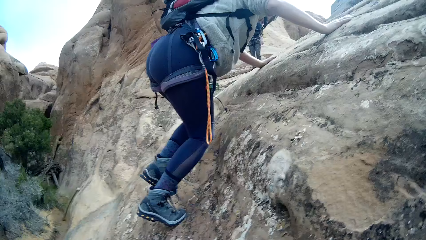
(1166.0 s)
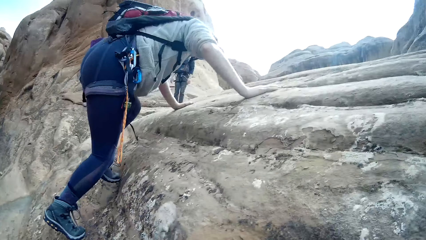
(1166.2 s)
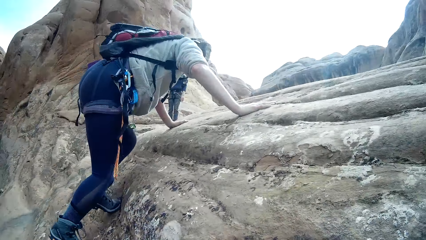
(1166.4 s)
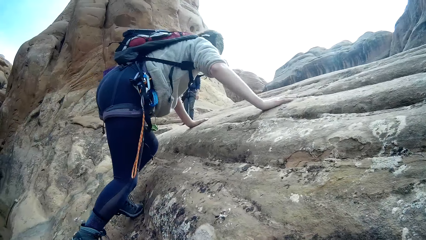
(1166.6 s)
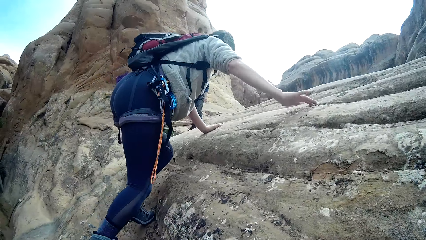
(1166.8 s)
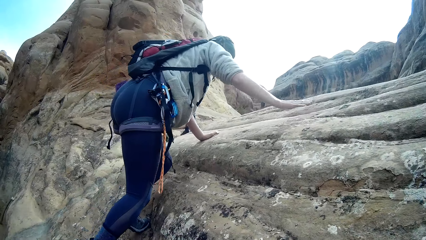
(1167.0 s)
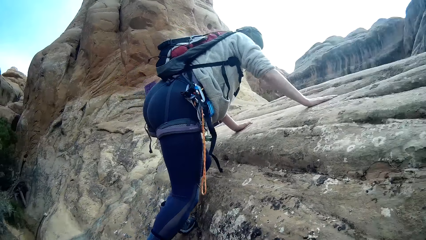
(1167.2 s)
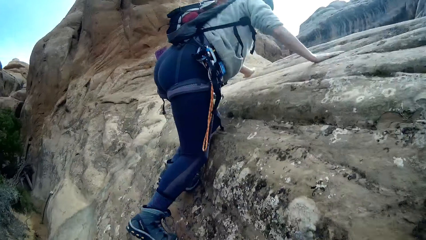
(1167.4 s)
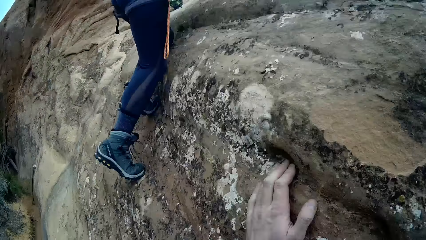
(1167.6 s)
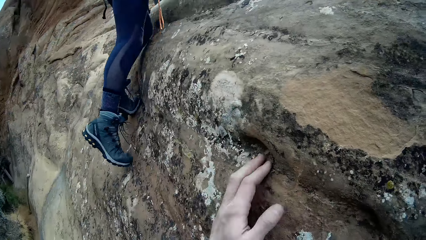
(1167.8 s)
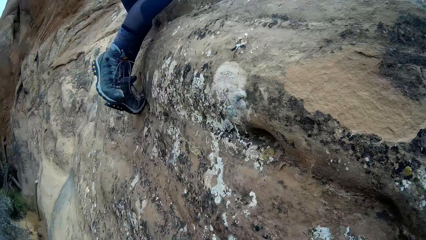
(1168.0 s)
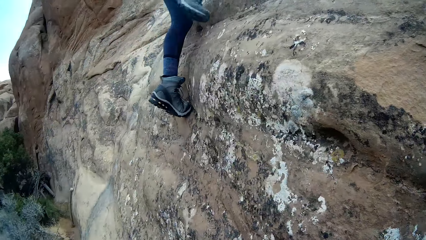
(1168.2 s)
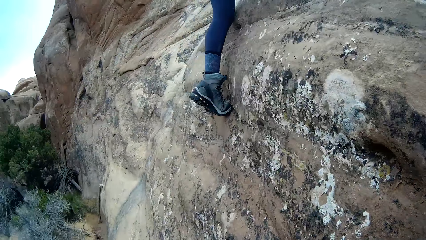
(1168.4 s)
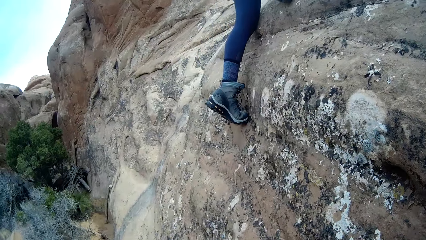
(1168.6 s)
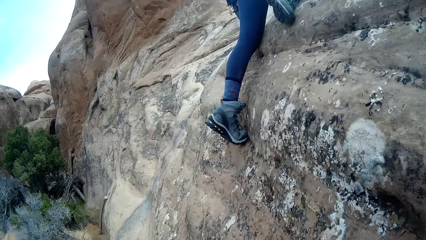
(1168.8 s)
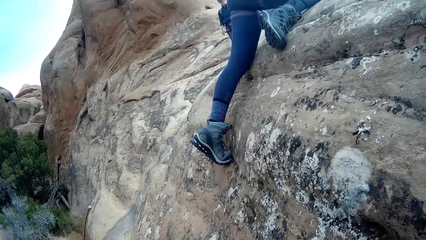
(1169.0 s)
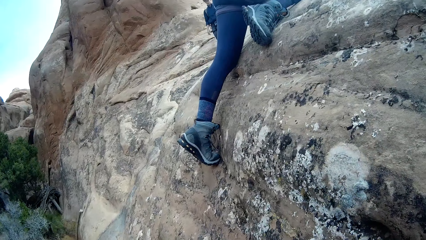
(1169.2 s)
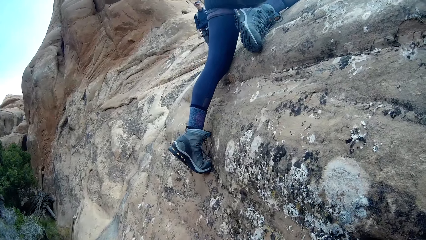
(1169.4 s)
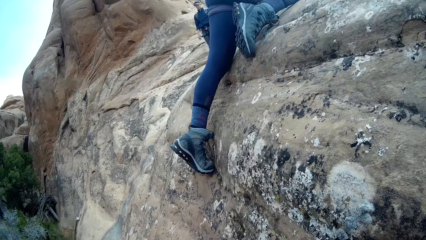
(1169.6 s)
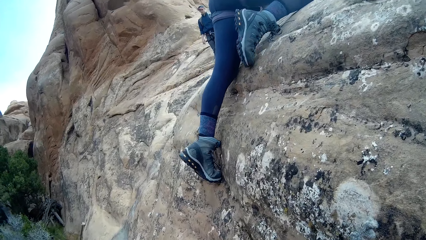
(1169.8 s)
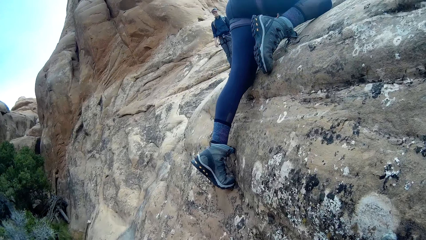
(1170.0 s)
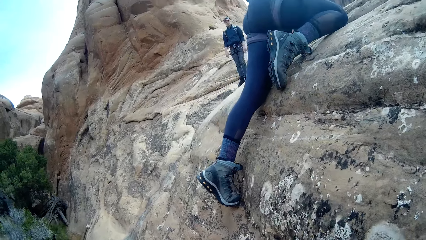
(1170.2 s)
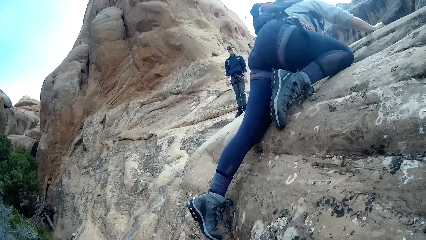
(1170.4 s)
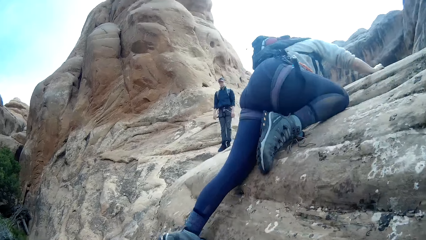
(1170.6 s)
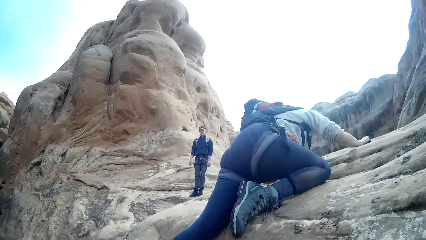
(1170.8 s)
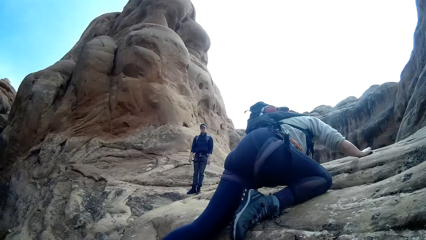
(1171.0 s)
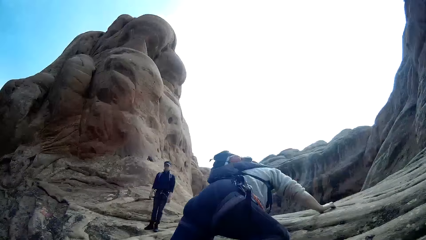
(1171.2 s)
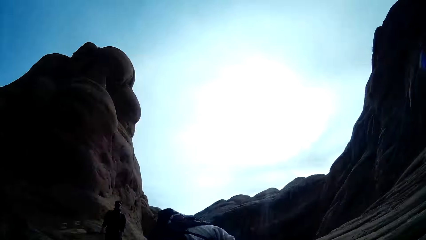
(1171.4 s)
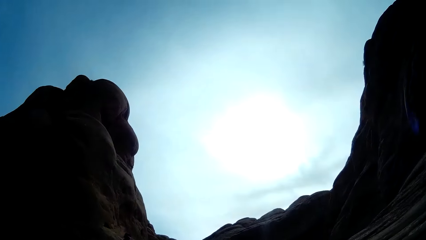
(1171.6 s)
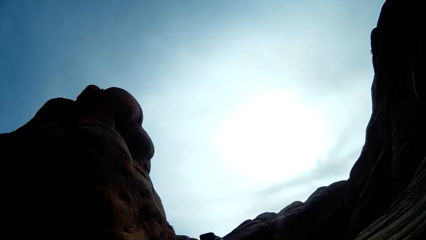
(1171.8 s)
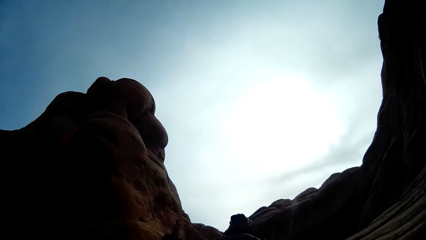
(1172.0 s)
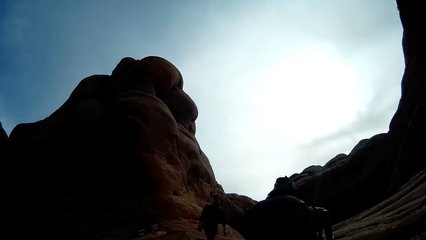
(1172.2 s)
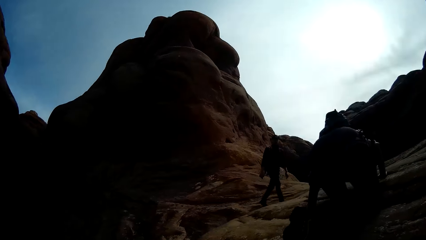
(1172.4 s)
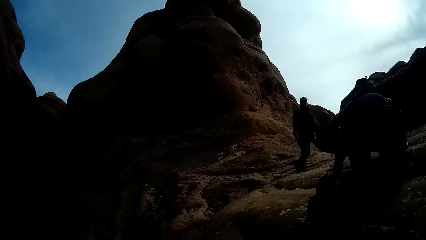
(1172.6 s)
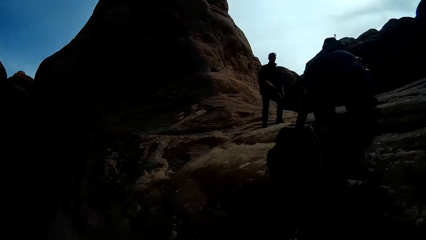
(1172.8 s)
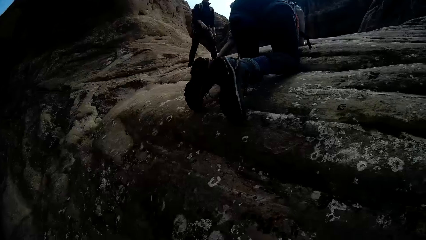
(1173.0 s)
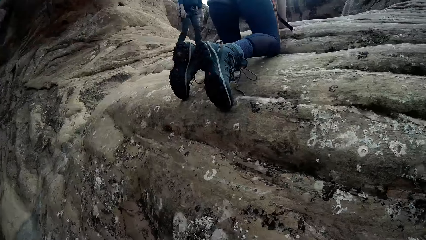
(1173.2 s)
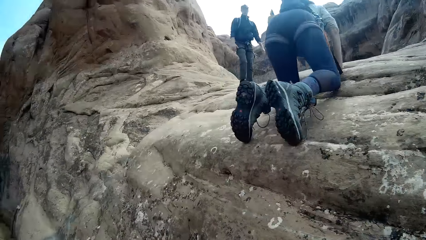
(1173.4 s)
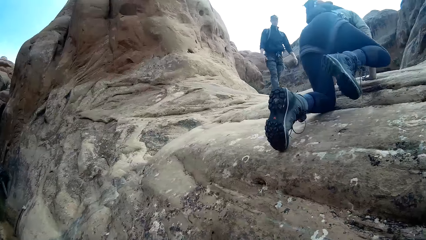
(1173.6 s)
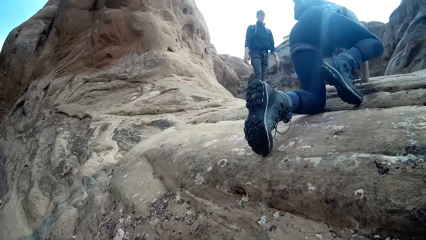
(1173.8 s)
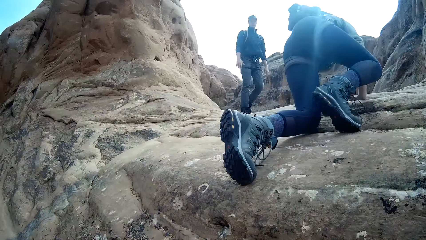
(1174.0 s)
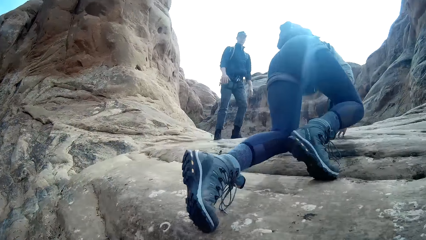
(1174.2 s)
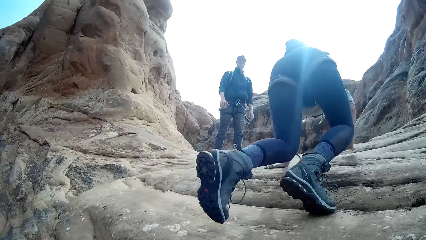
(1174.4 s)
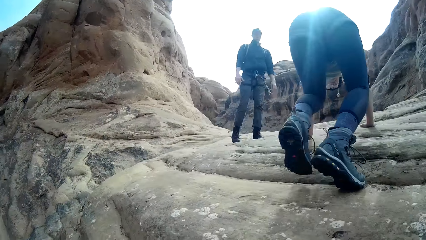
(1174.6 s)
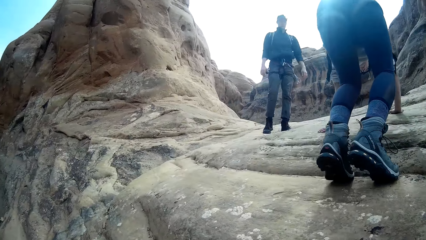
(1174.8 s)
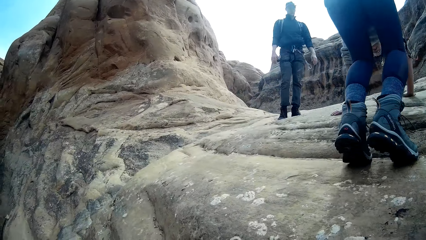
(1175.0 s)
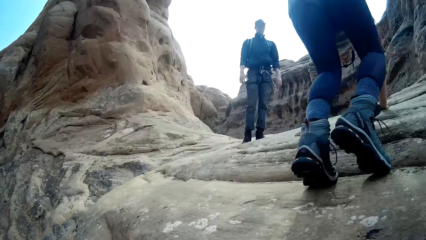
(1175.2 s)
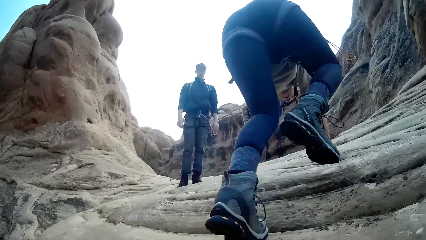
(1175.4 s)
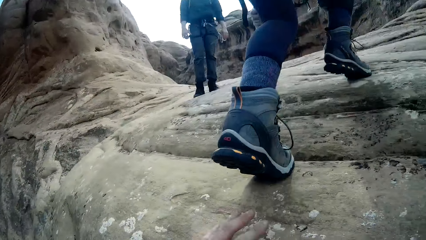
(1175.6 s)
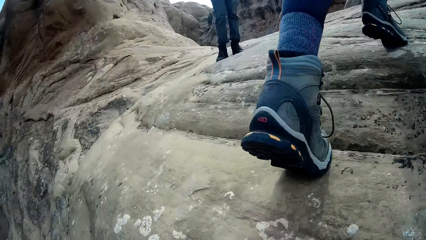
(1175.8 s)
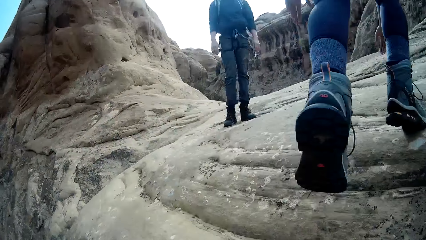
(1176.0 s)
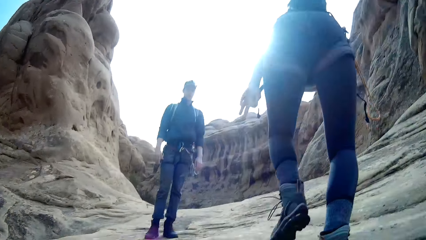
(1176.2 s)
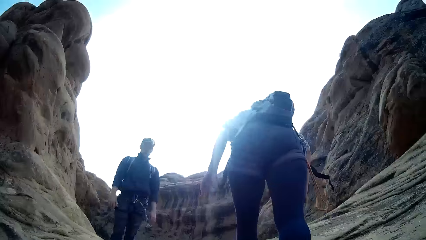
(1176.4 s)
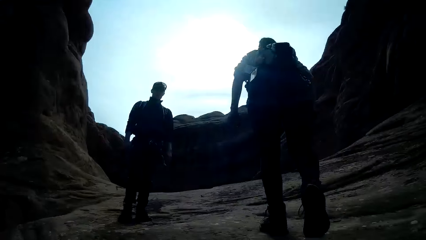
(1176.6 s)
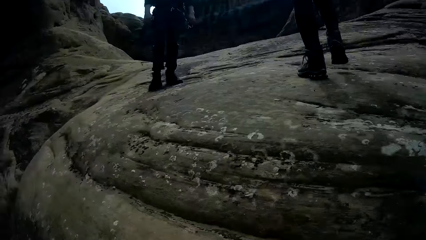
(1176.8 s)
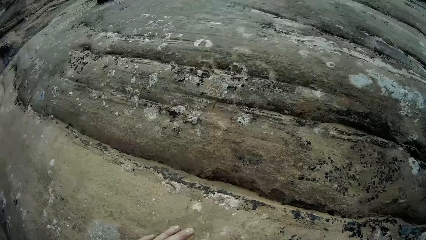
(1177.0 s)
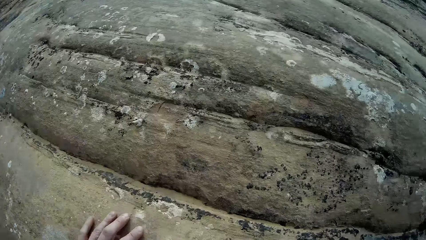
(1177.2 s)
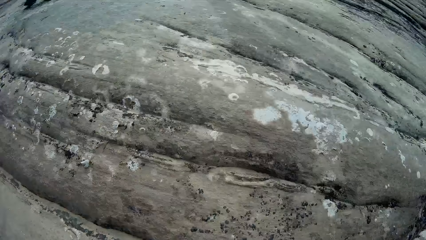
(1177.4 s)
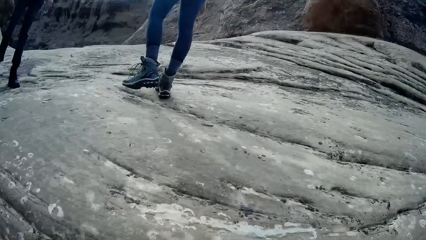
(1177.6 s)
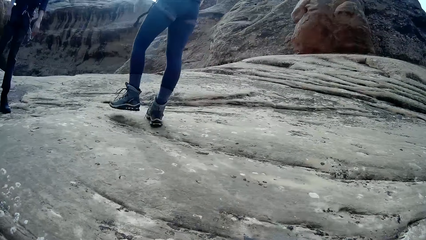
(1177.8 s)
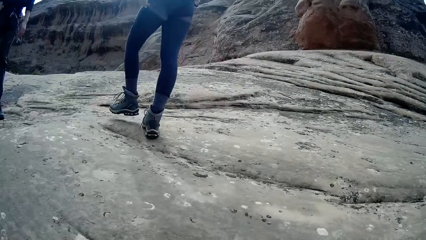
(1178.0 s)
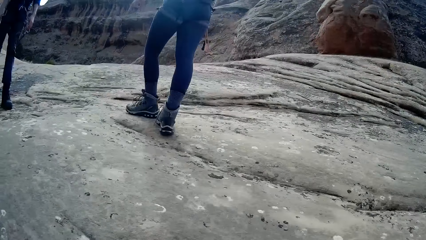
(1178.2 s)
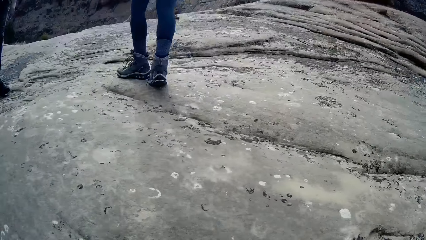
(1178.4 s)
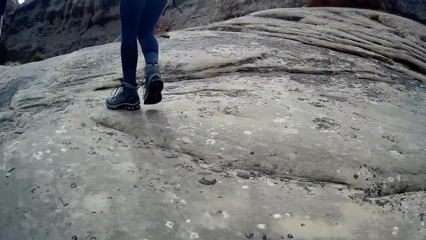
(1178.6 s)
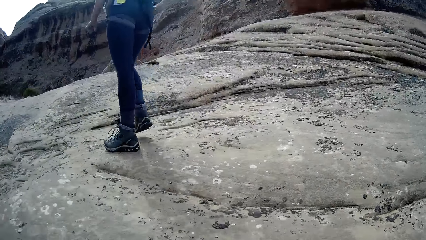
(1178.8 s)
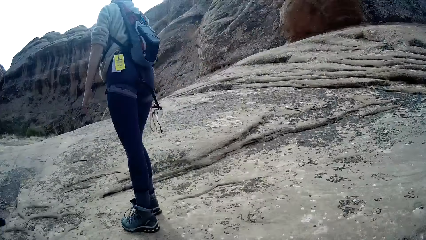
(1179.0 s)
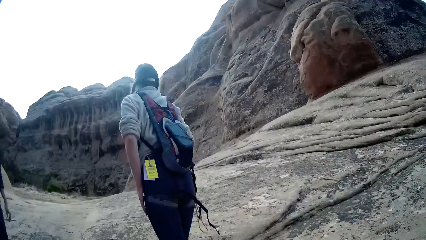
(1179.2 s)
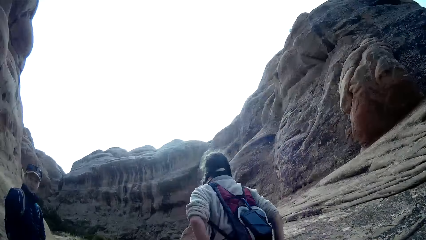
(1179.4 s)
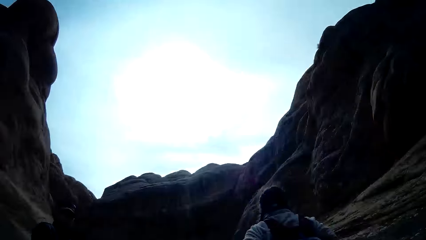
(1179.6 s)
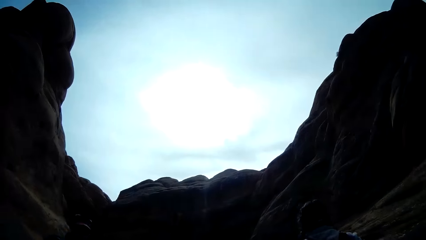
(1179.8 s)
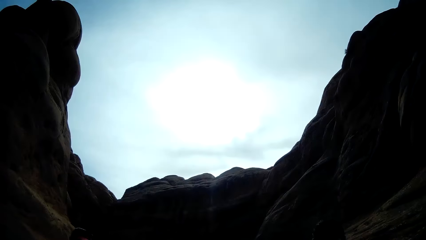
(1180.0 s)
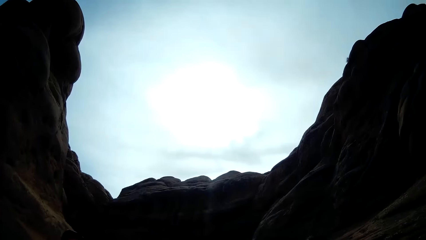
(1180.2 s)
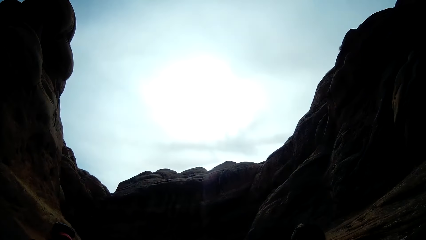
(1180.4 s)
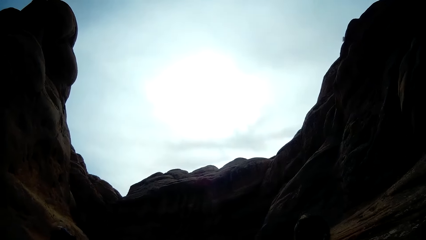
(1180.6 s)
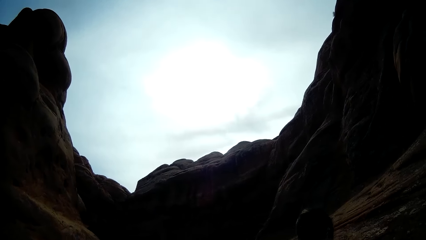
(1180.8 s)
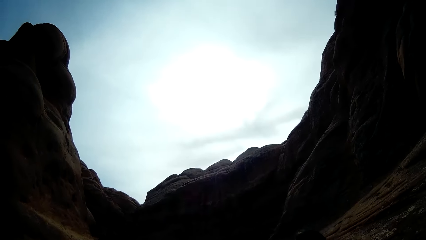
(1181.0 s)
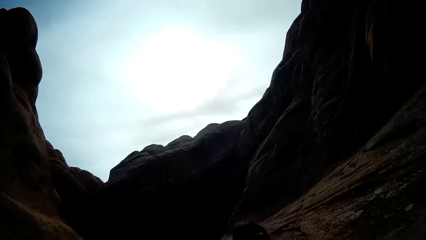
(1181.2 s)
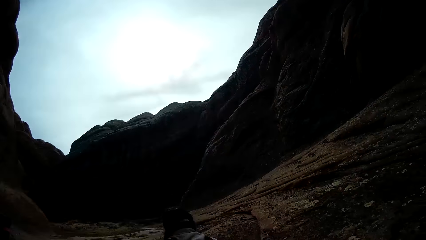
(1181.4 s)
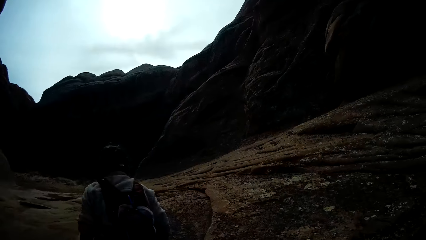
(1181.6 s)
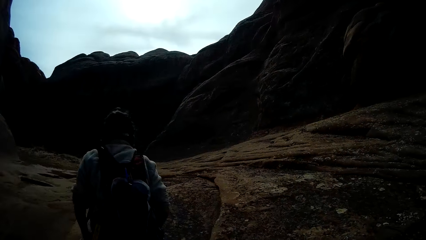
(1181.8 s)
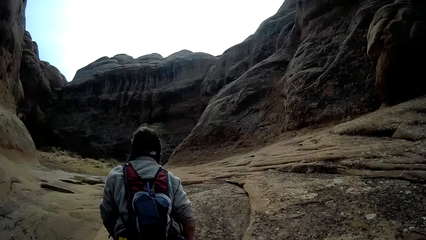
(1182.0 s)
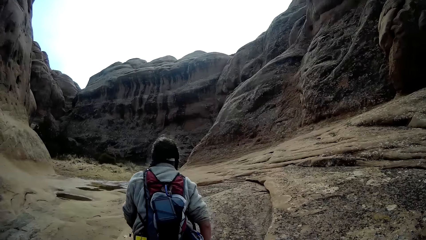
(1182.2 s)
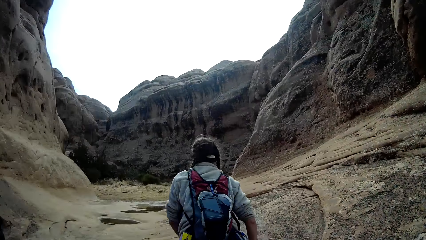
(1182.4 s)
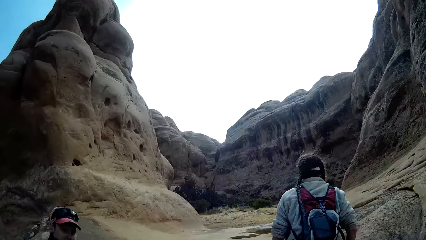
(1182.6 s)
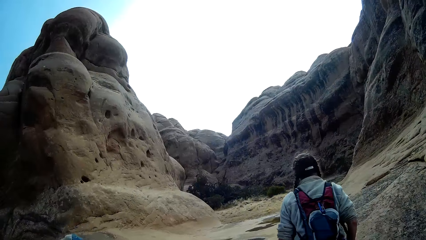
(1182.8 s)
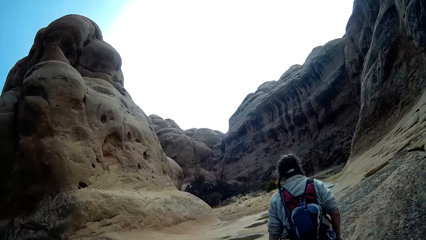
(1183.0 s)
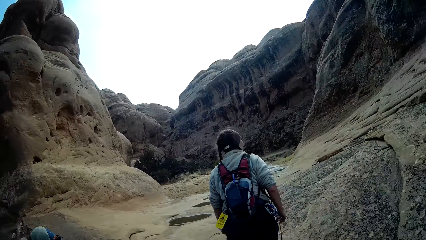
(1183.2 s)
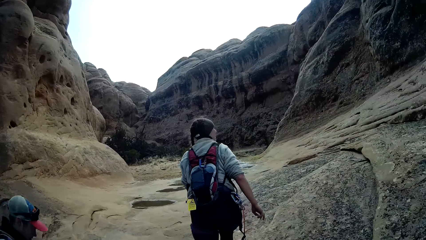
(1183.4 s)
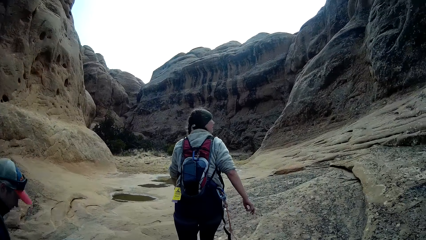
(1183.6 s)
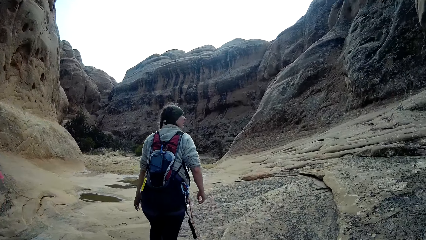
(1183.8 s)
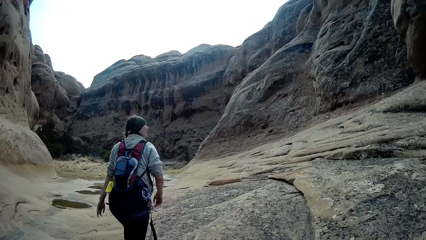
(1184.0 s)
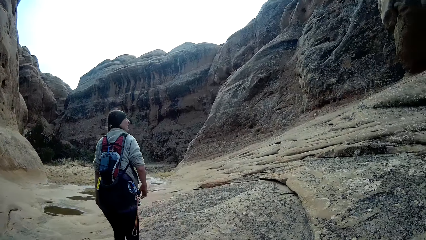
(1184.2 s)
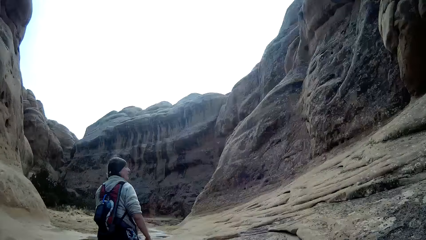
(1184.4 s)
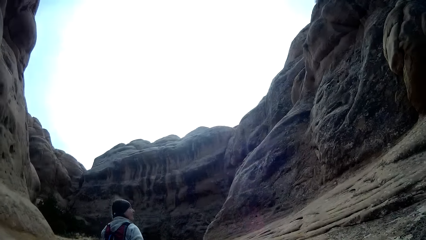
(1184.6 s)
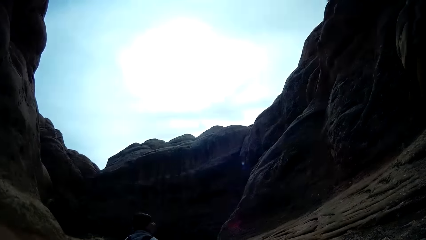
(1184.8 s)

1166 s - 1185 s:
A person walks on the mountain. A man approaches another man. Another person walks on the mountain. The camera wearer climbs up the mountain. The second person climbs up the mountain.
